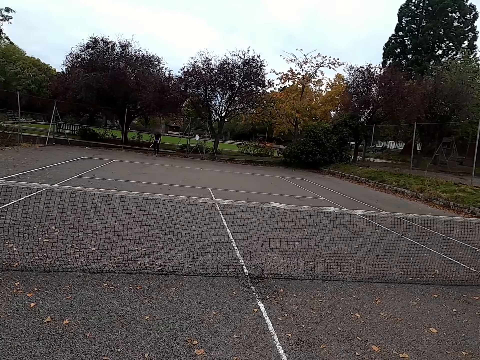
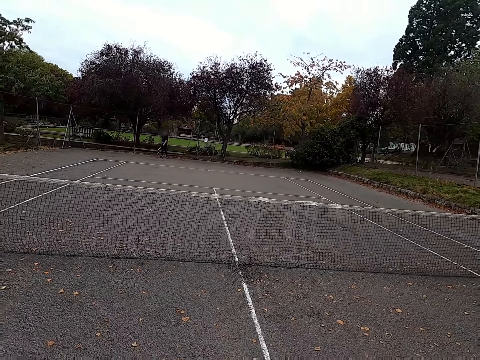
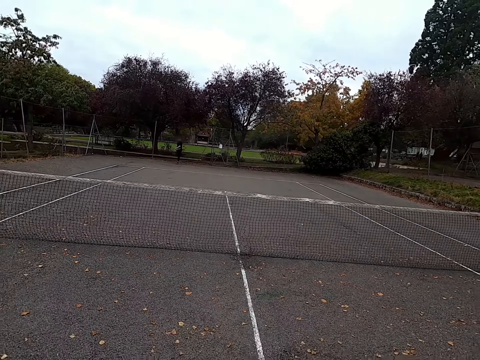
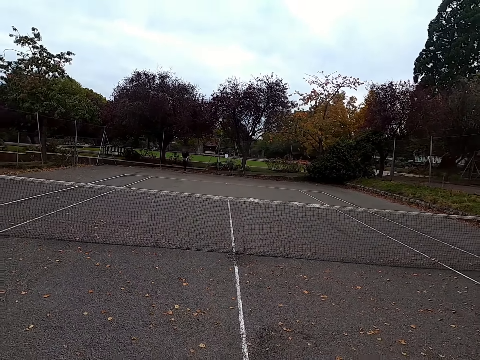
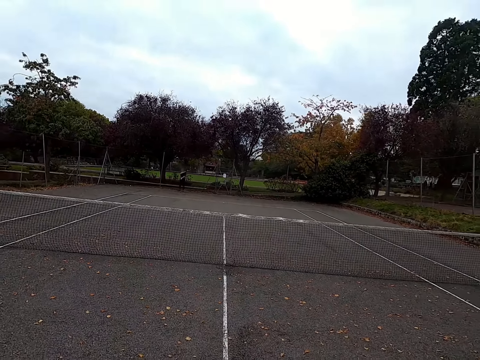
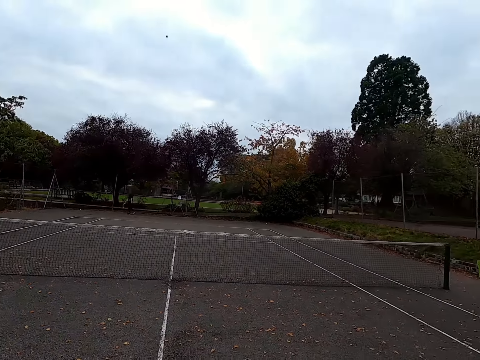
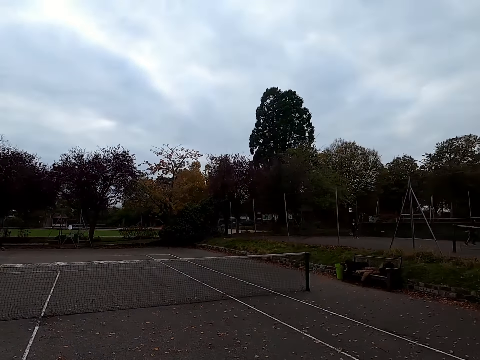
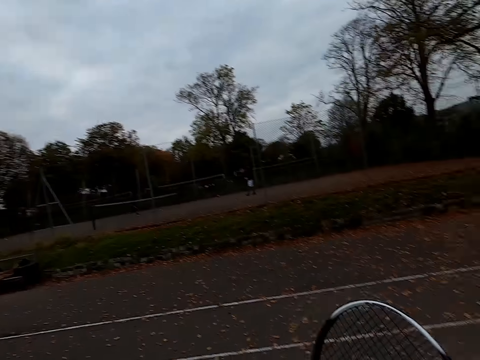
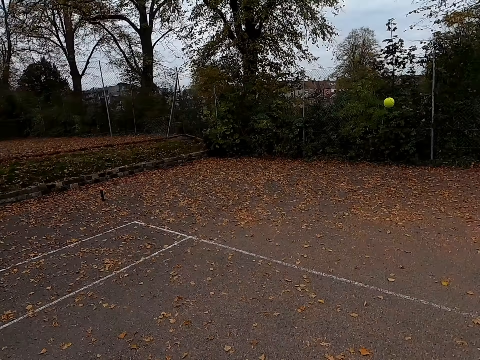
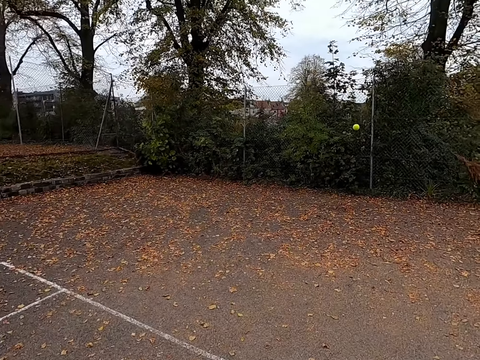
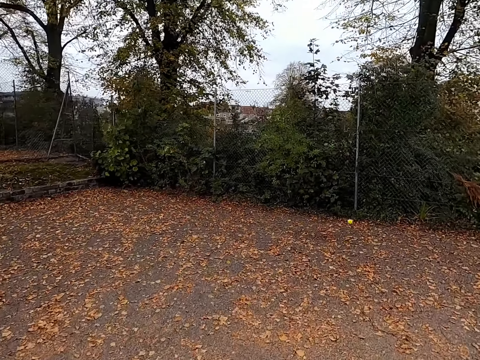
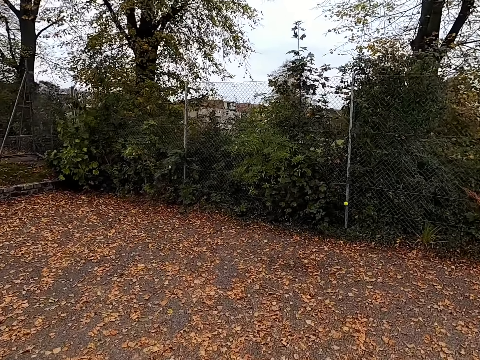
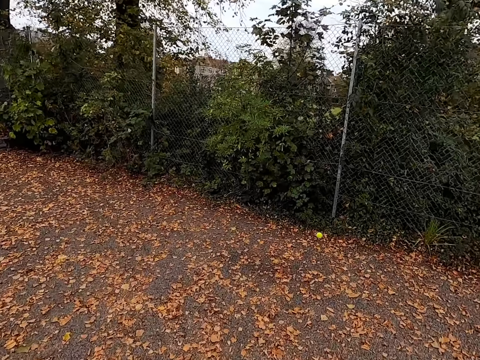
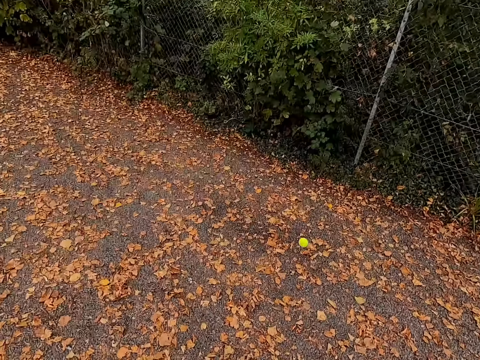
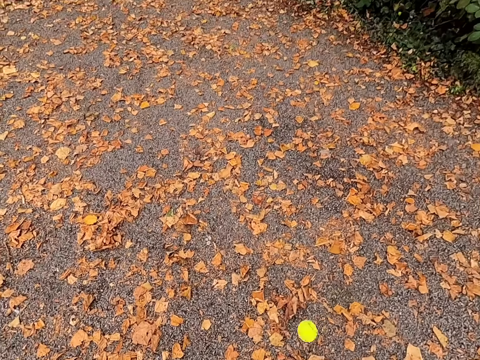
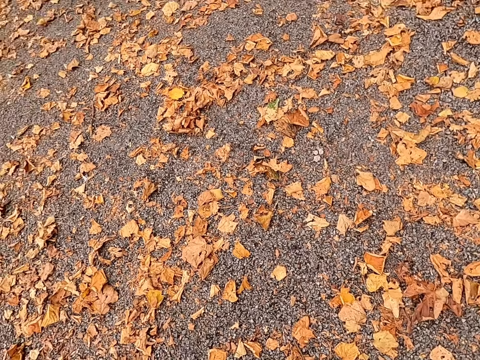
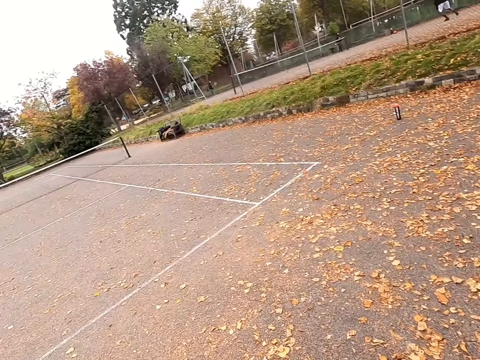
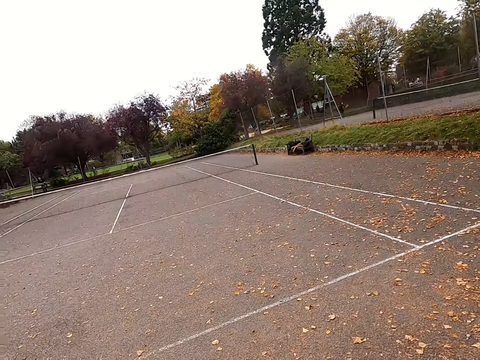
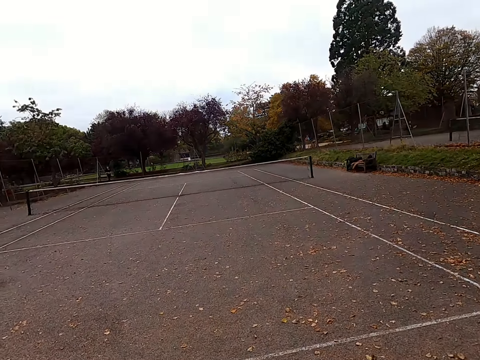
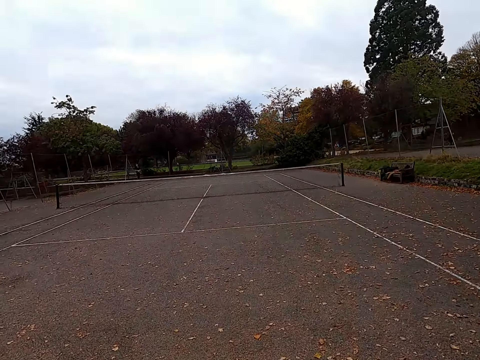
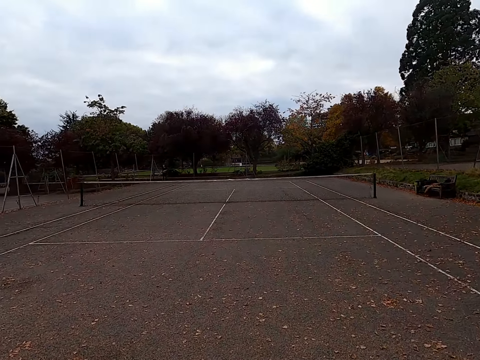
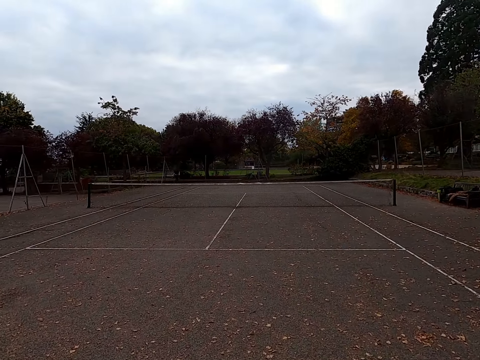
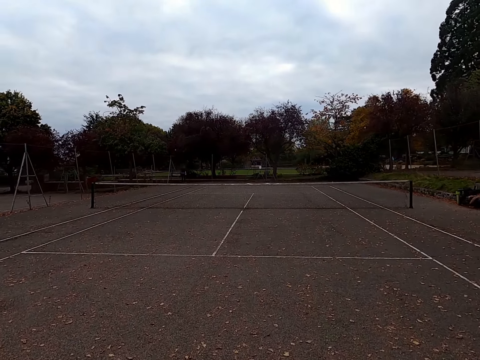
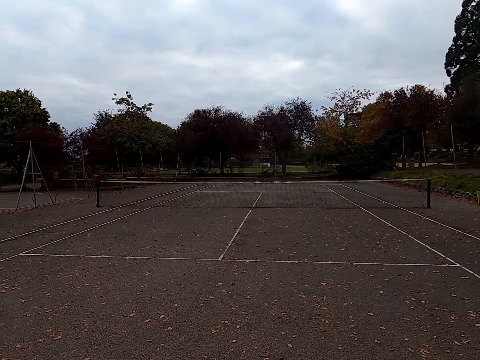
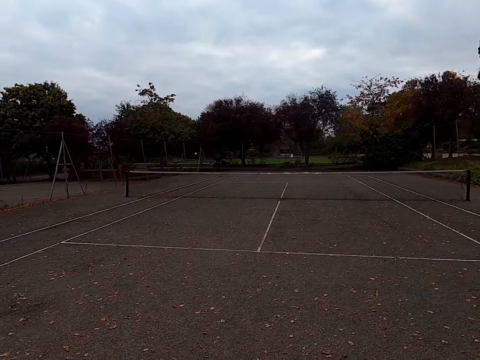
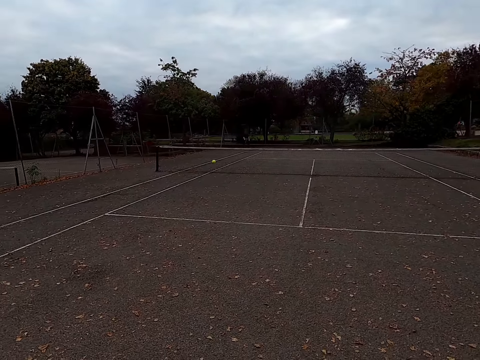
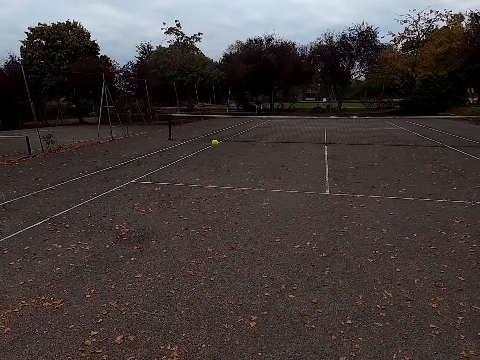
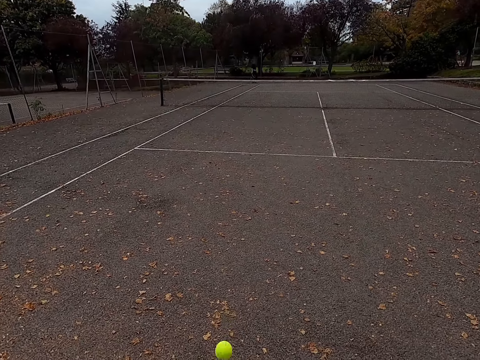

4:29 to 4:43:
A man kicks the tennis ball. The camera wearer walks around the tennis court. They run towards the ball. They pick up the tennis ball. They walk around the tennis court. The man kicks the tennis ball.

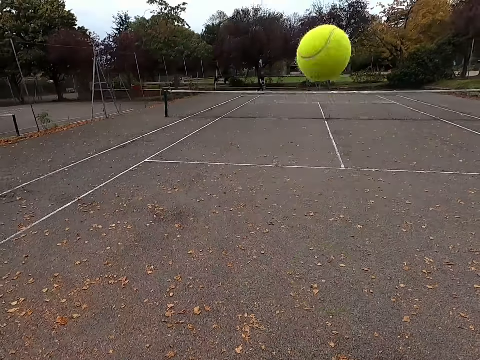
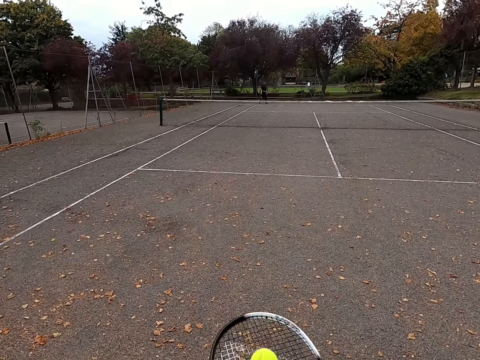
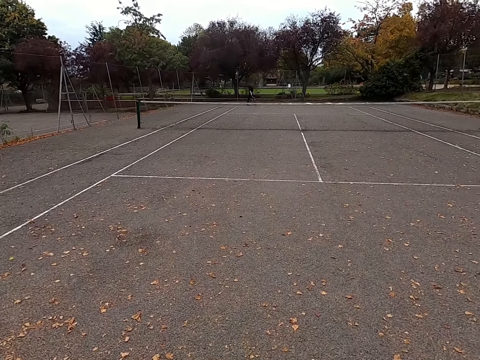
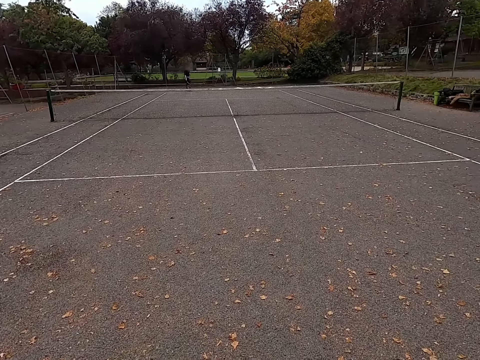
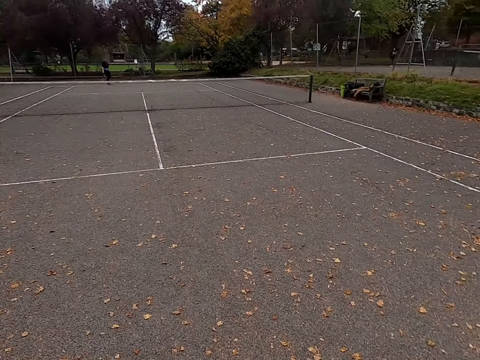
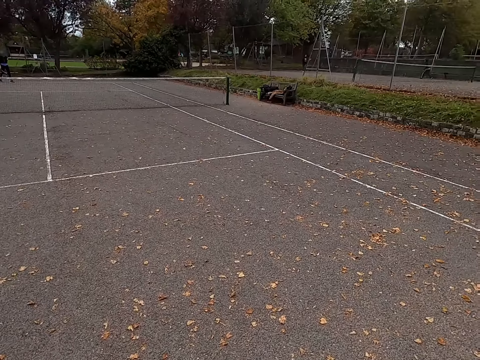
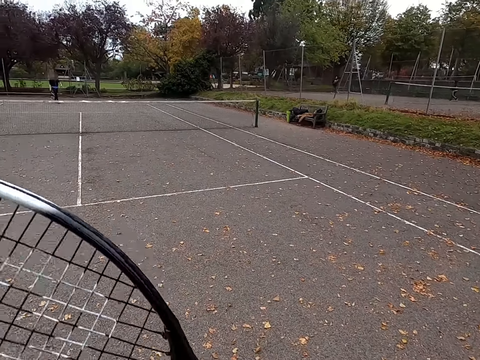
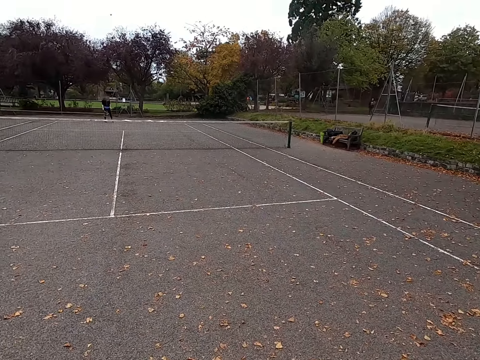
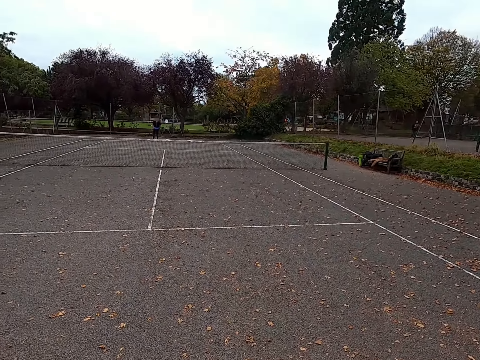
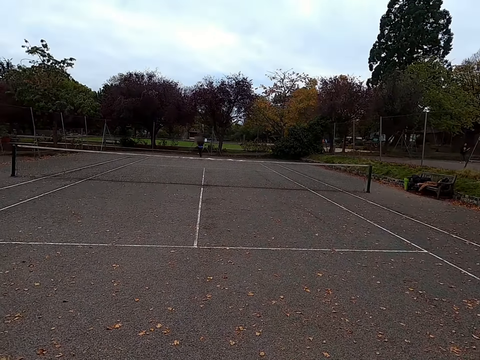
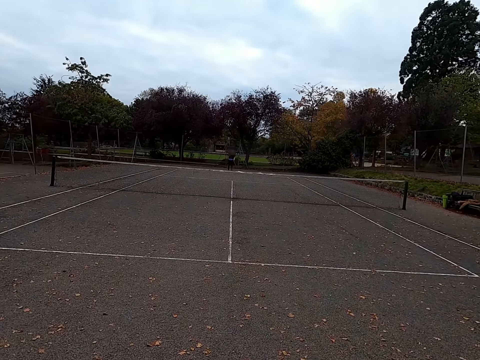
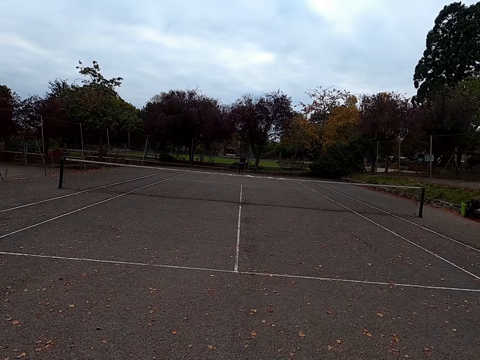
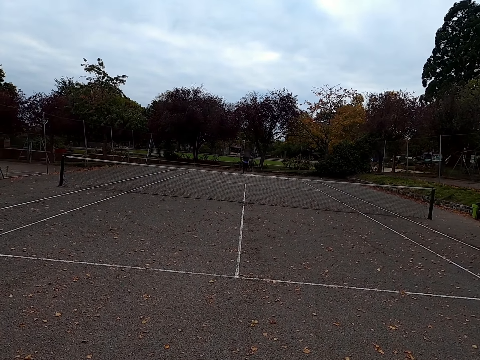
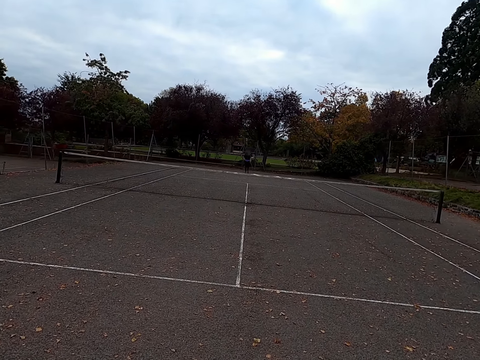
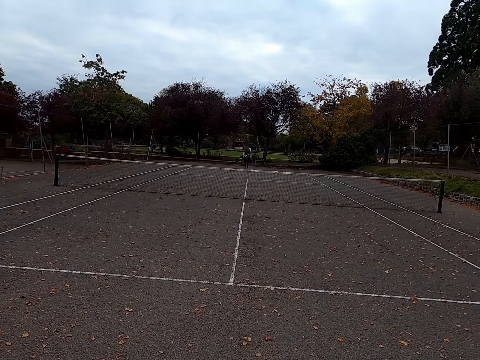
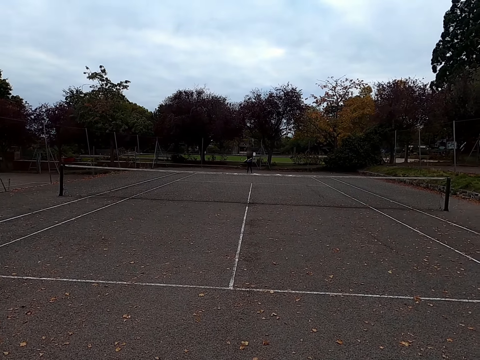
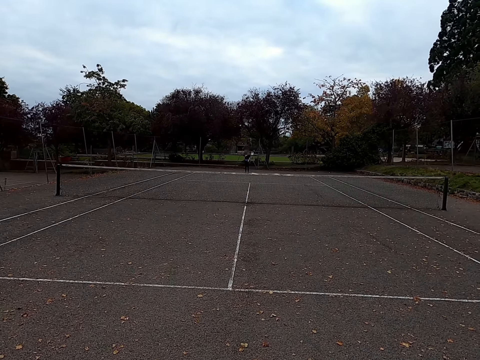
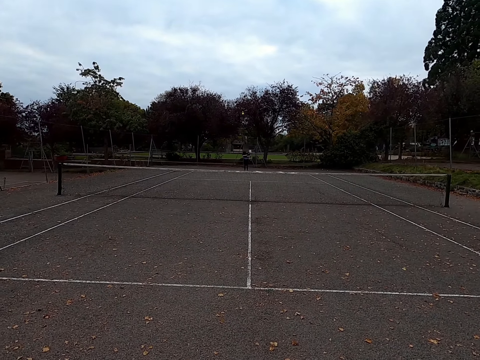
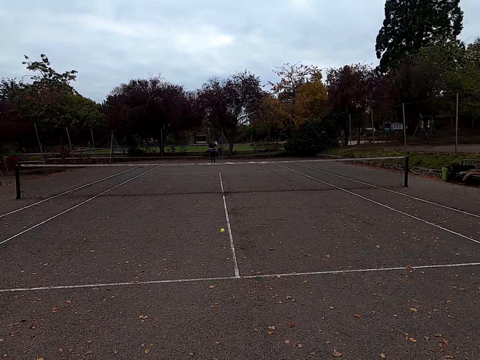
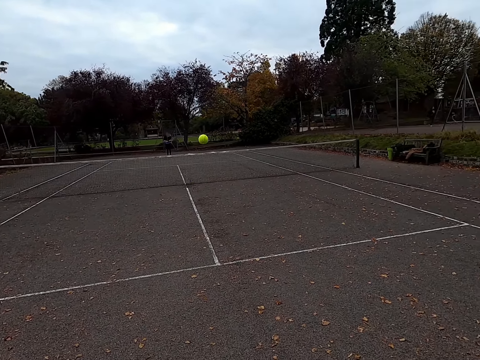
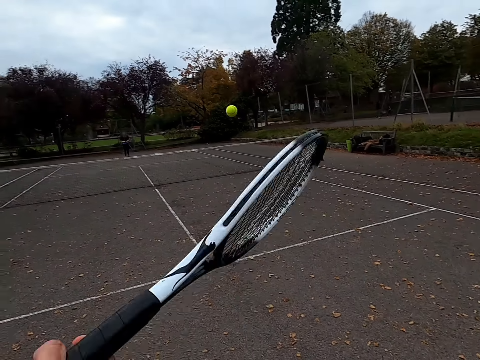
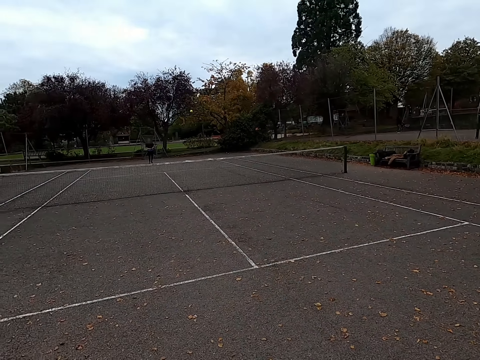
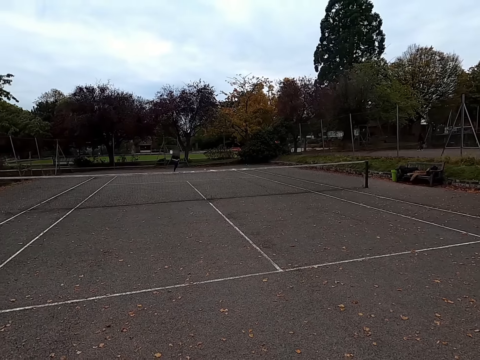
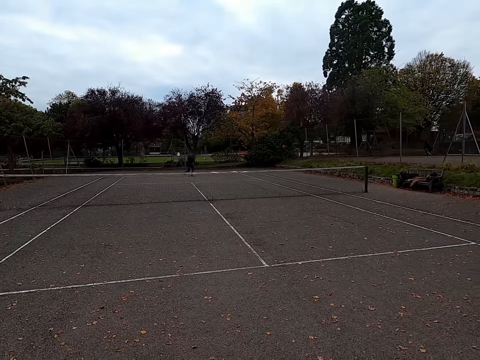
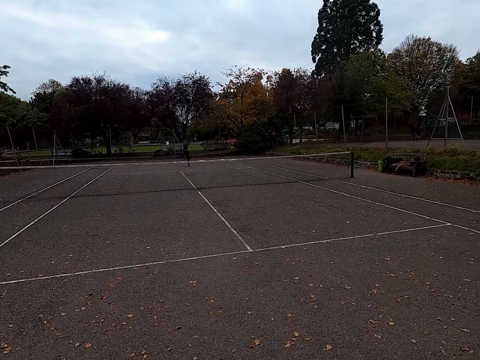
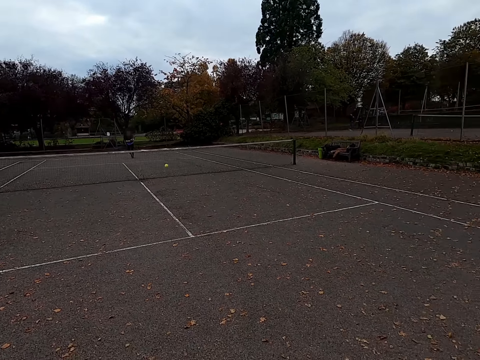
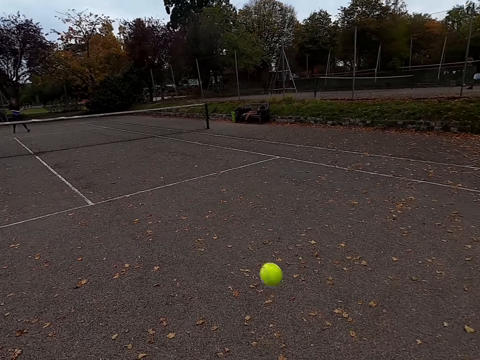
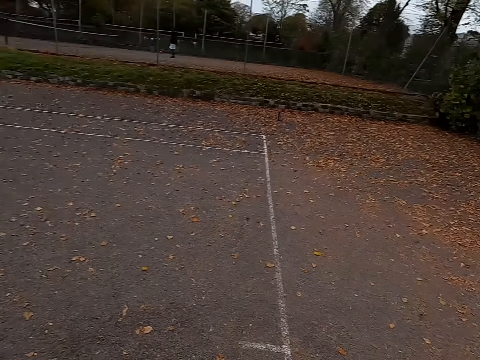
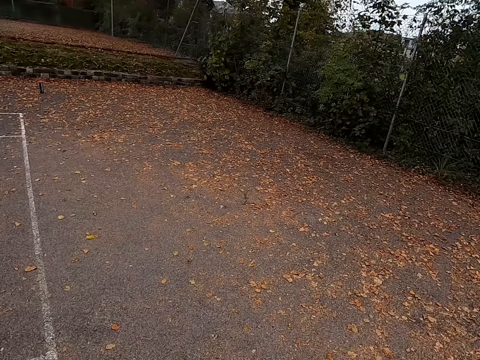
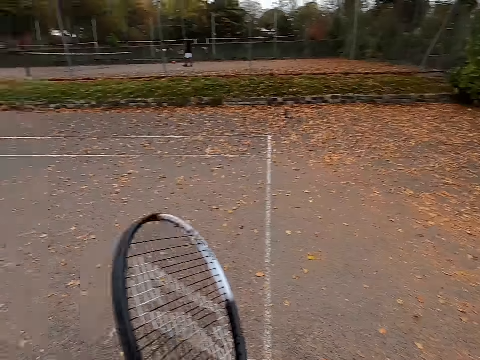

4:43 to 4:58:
The camera wearer kicks the tennis ball. They walk around the tennis court. They hit the ball back. They look at the field. A woman throws the ball up. She hits the ball with a racquet. The camera wearer hits the tennis ball back with a racquet. The woman hits the tennis ball with a racquet. The camera wearer hits the tennis ball back with a racquet.
